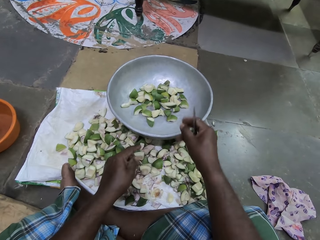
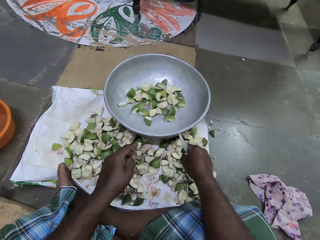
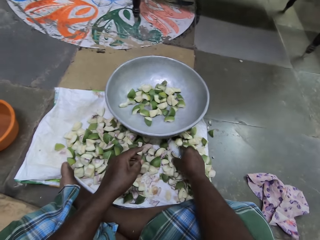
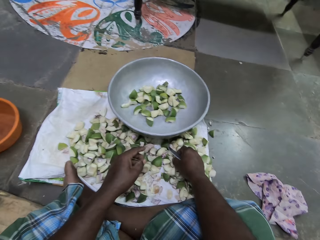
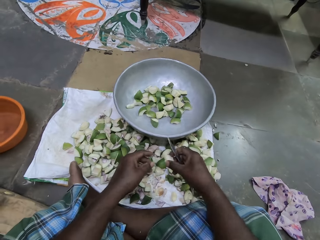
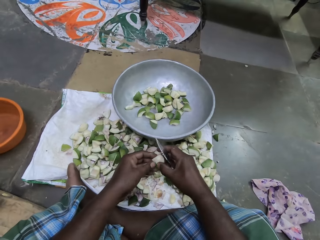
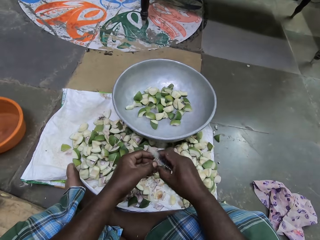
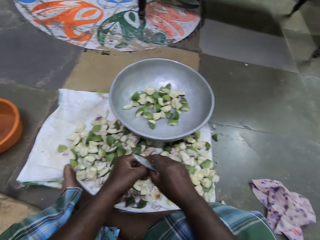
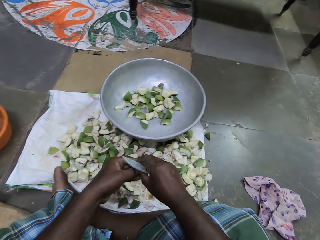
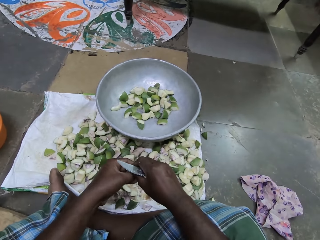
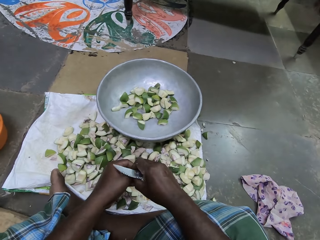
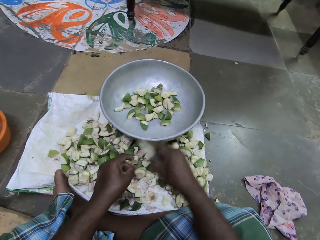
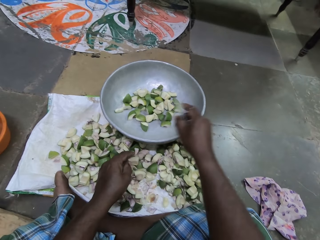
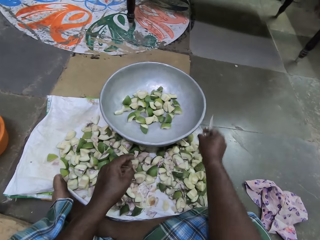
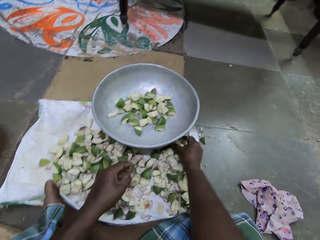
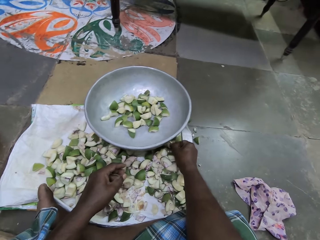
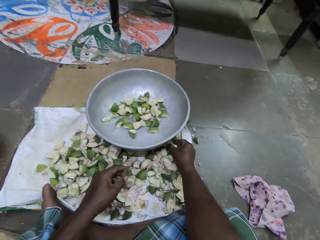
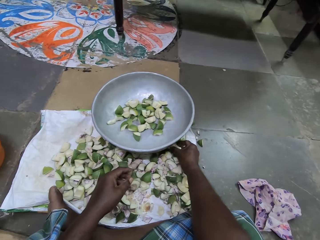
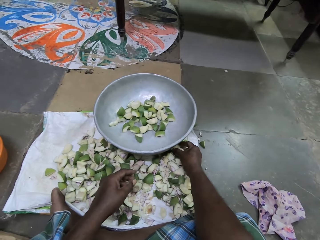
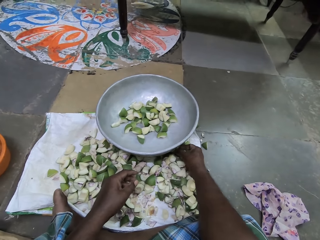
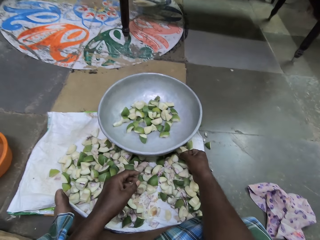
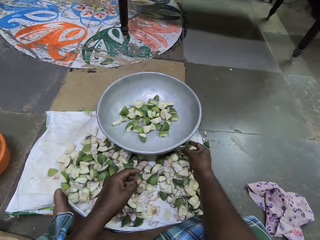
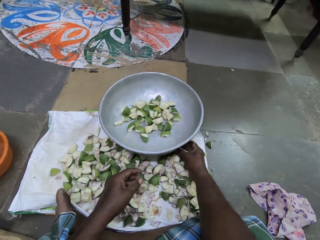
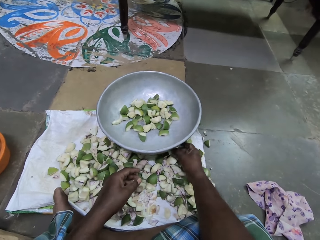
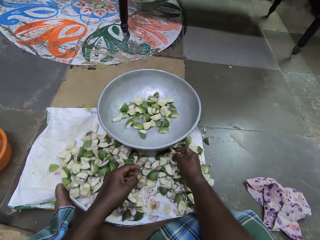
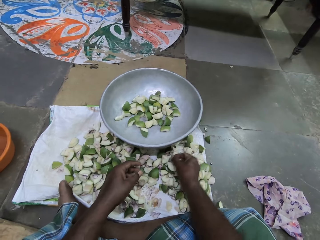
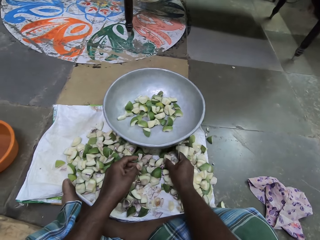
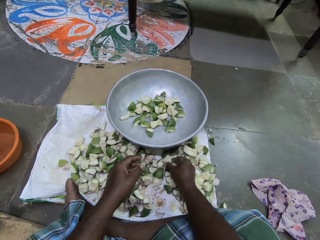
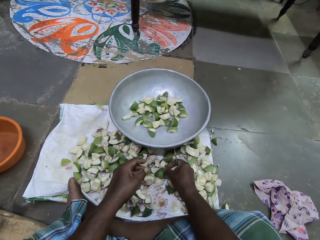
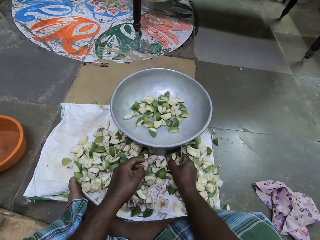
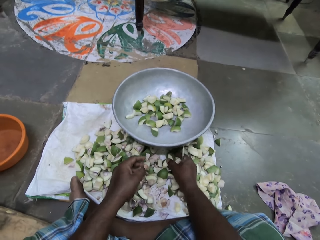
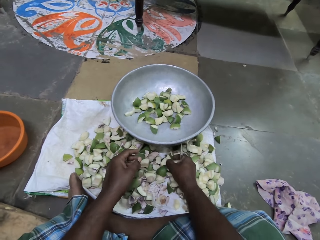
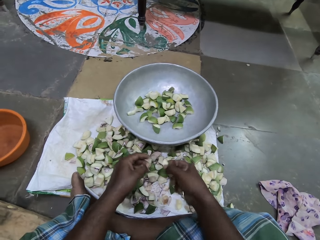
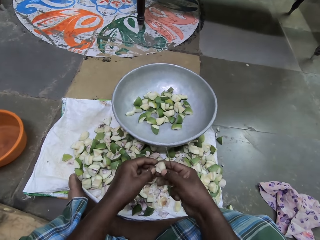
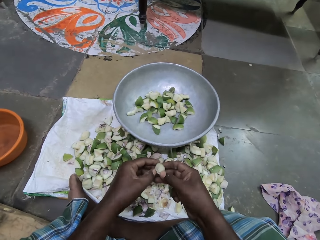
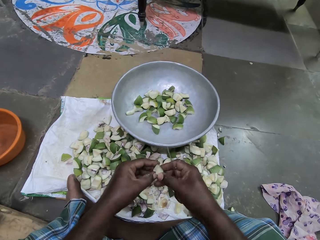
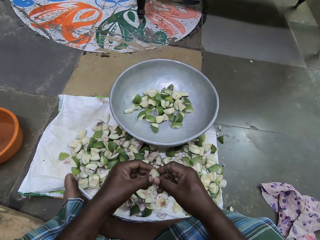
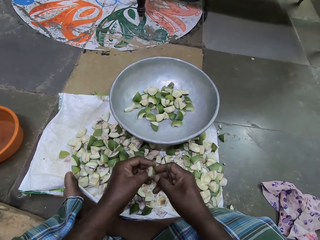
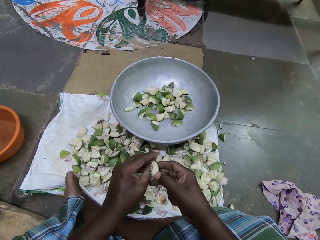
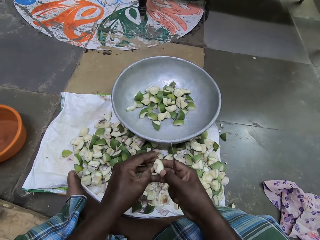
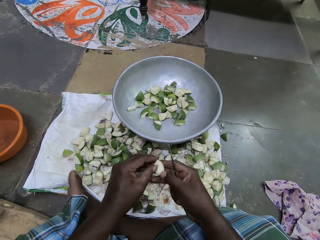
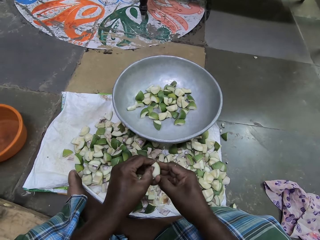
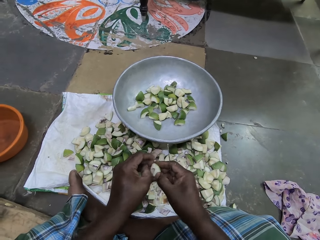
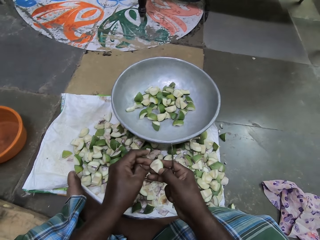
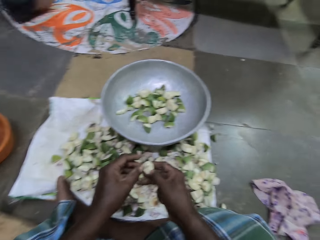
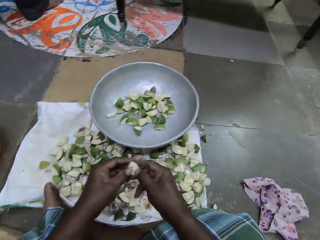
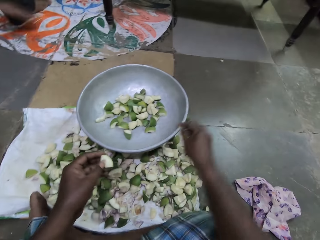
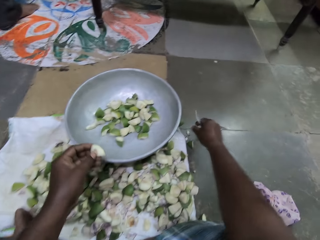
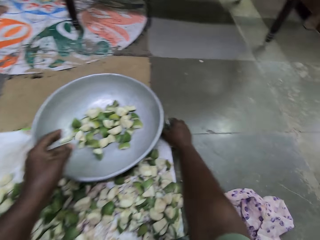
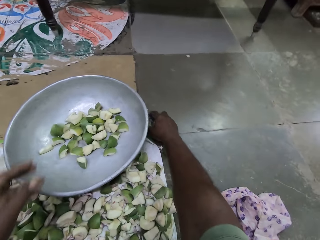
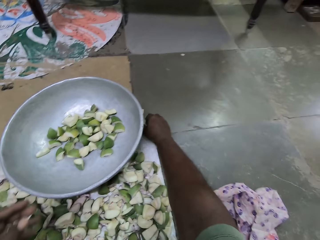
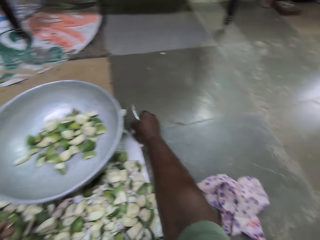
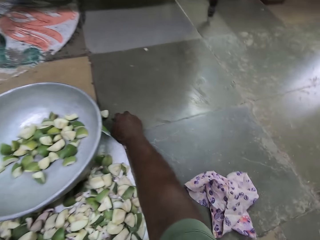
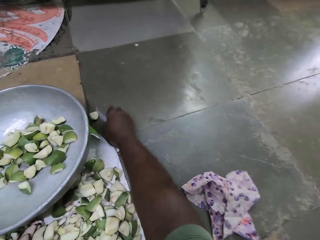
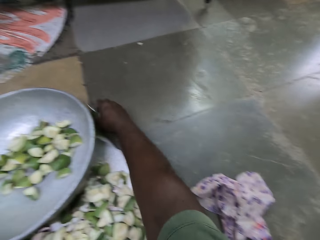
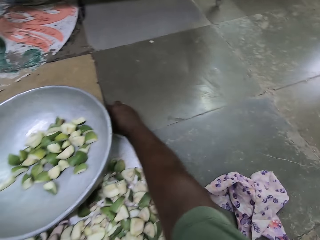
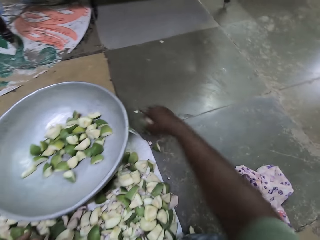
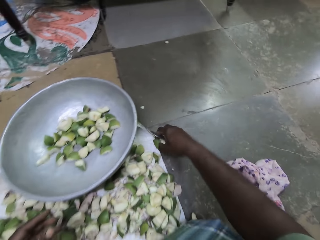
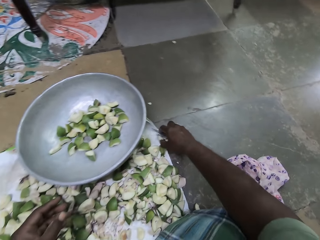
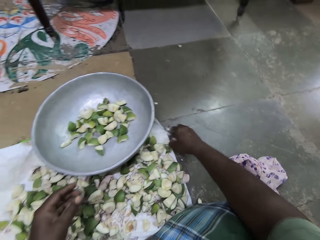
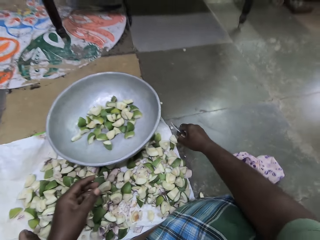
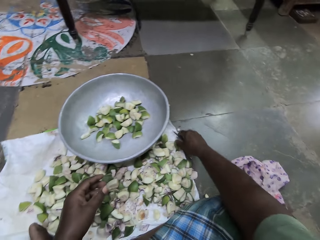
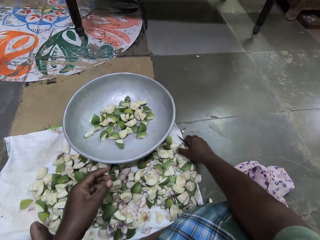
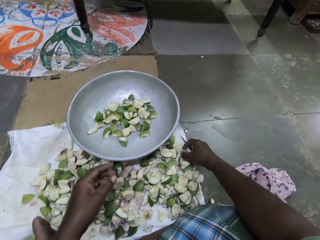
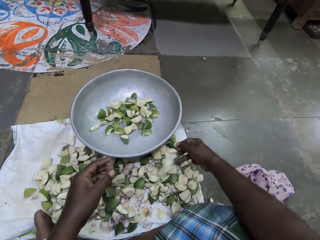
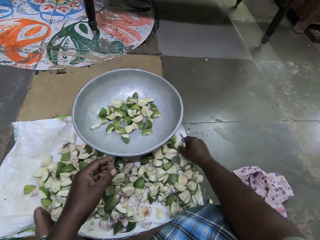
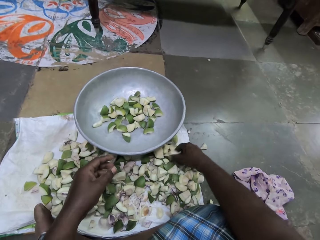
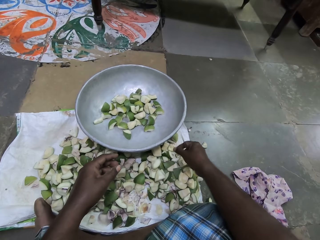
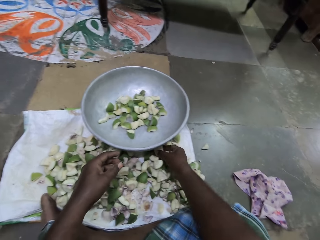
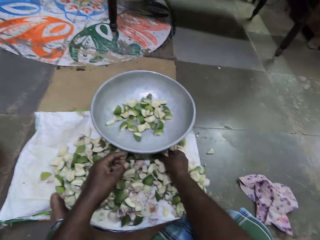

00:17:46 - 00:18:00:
The camera wearer drops the piece of apple in her right hand into the pan on the sack. She picks up a piece of apple from the sack on the floor with her right hand. She scrapes the piece of apple in her right hand with her left hand. She removes something with her hand. She drops the piece of apple in her right hand into the pan on the sack. She picks up a piece of apple from the sack on the floor with her right hand. She scrapes the piece of apple in her right hand with her left hand. She removes something with her hand. She passes the piece of apple in her right hand to her left hand. She drops the piece of apple in her left hand into the pan on the sack. She picks something. She collects something. She picks up a piece of apple from the floor with her right hand. She drops the piece of apple in her right hand on the sack.

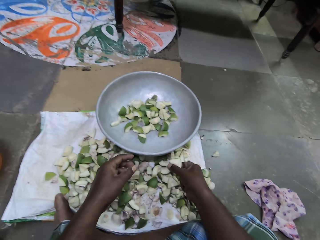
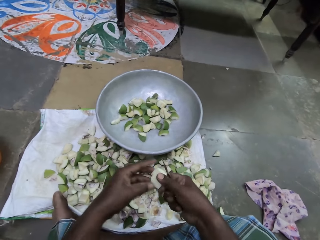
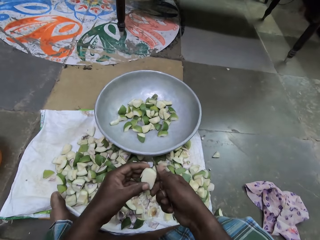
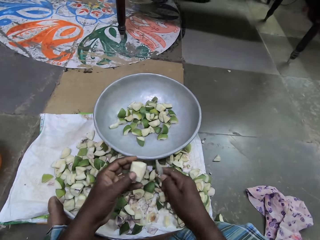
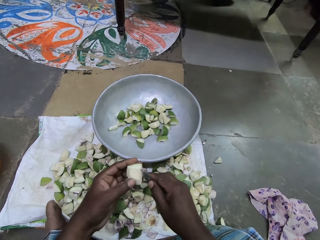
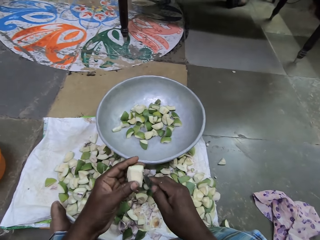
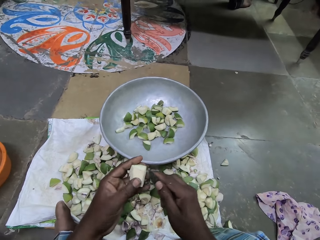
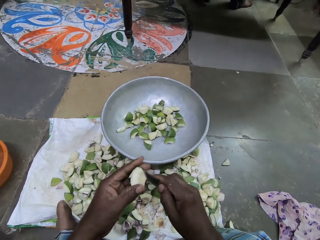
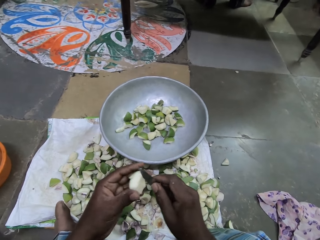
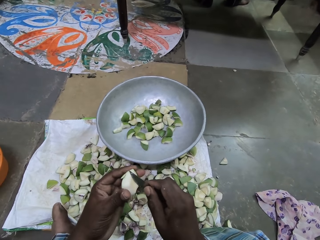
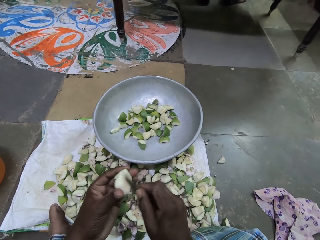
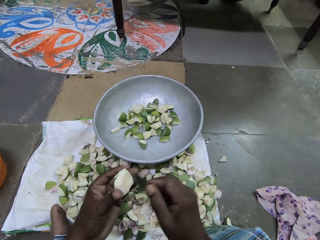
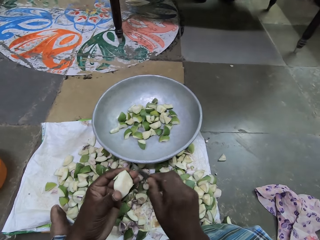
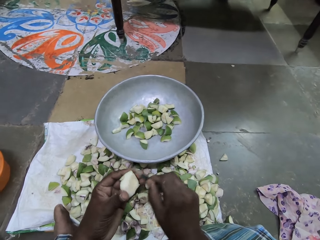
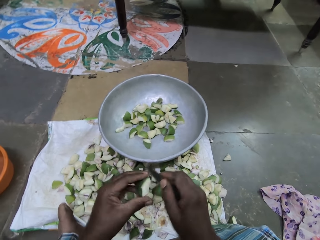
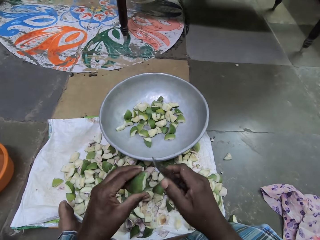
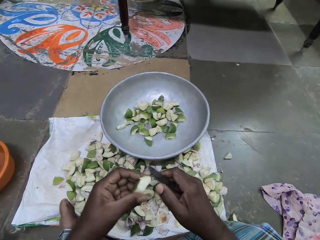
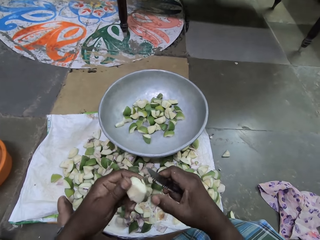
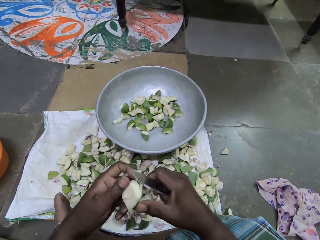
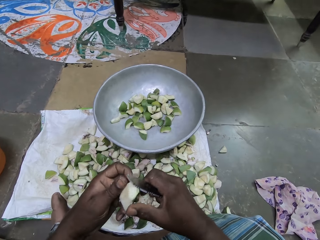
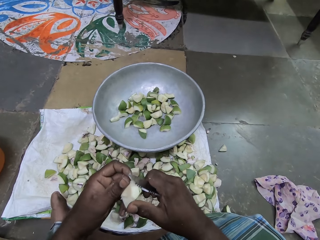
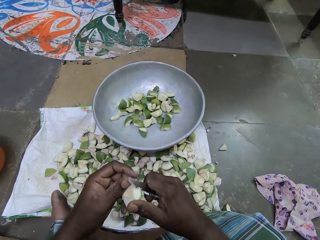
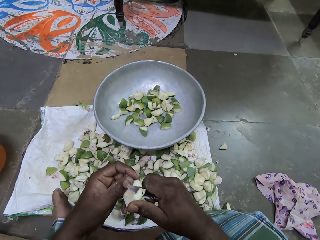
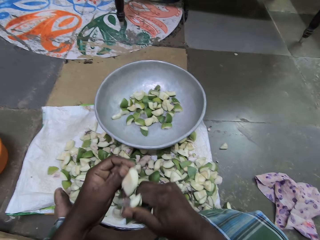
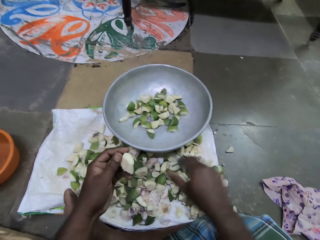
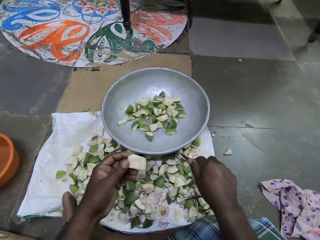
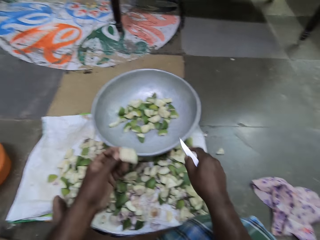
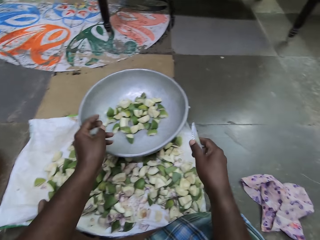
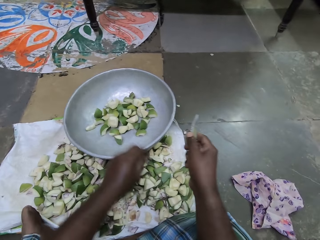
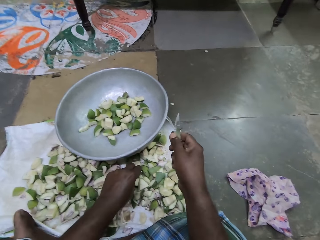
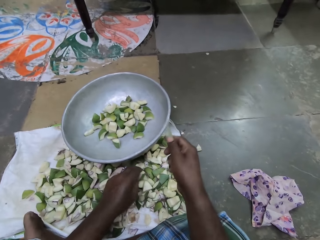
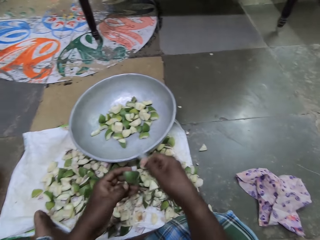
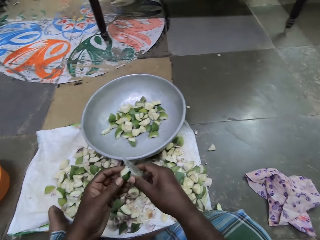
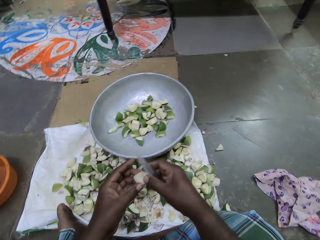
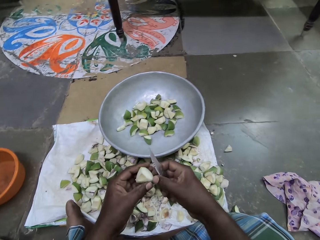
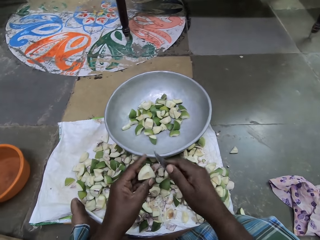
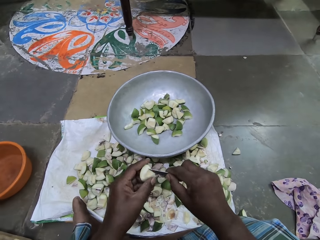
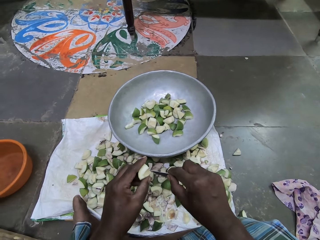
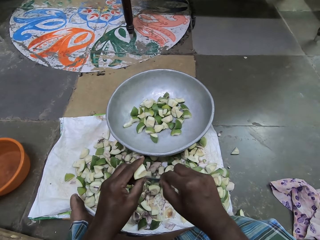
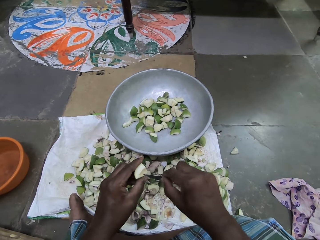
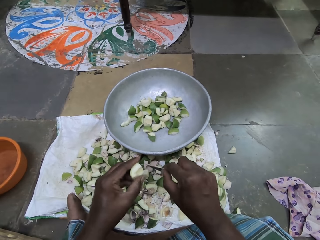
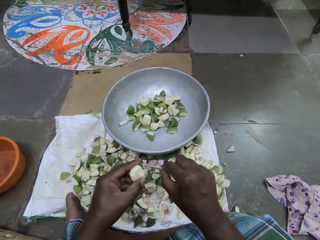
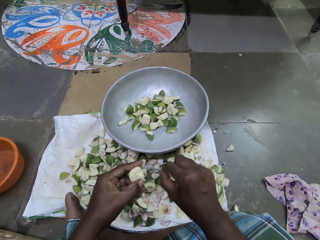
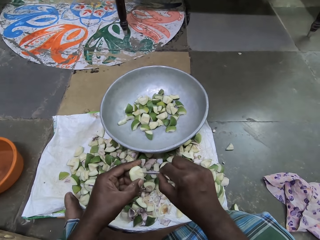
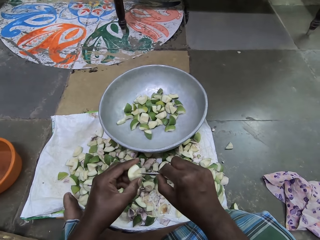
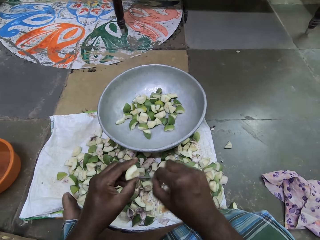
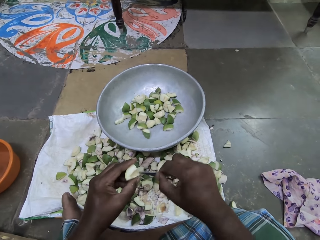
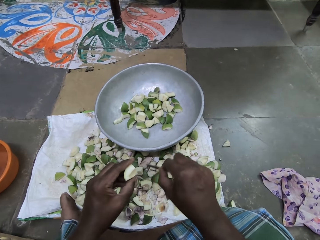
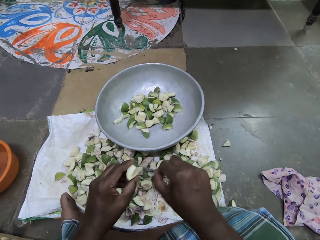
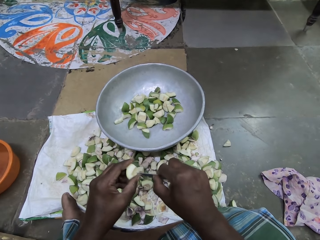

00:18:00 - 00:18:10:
The camera wearer picks up a piece of apple from the sack on the floor with her right hand. She passes the piece of apple in her right hand to her left hand. She holds something. She scrapes the piece of apple in her left hand with the knife in her right hand. She removes something with the knife. She cuts something. She drops the piece of apple in her left hand into the pan on the sack. She picks up a piece of apple from the sack on the floor with her left hand. She scrapes the piece of apple in her left hand with the knife in her right hand. She removes something with the knife.
